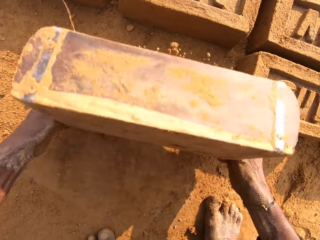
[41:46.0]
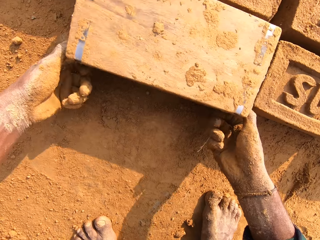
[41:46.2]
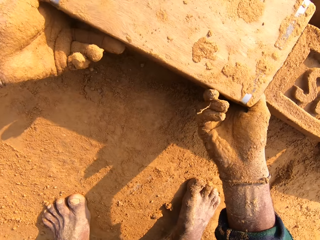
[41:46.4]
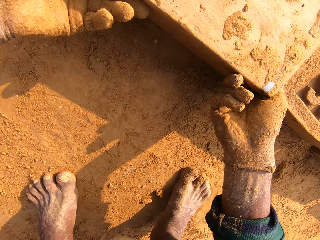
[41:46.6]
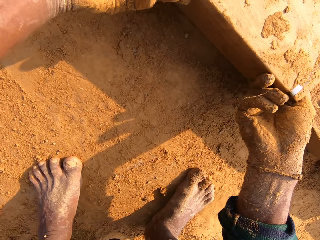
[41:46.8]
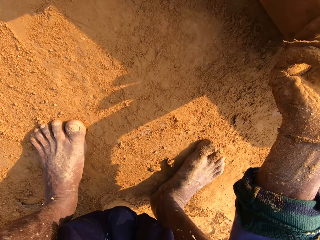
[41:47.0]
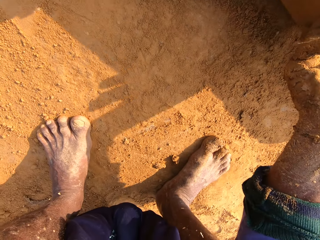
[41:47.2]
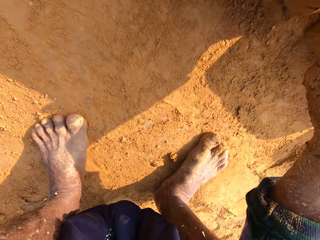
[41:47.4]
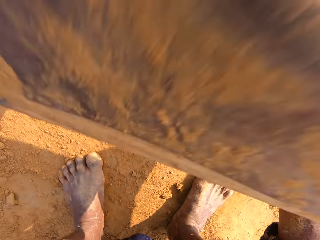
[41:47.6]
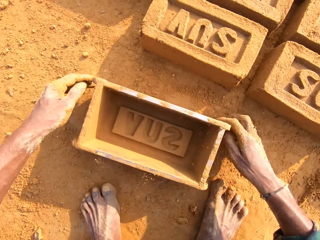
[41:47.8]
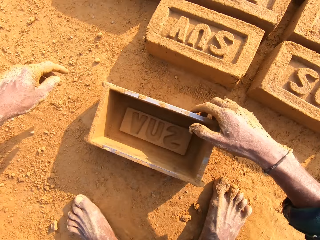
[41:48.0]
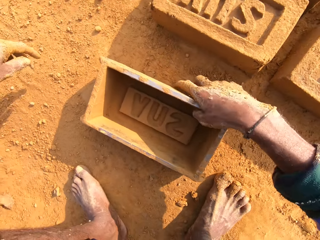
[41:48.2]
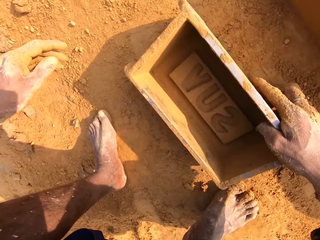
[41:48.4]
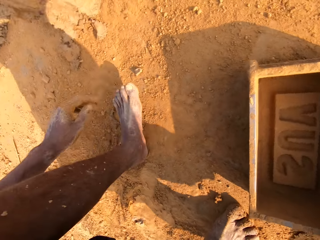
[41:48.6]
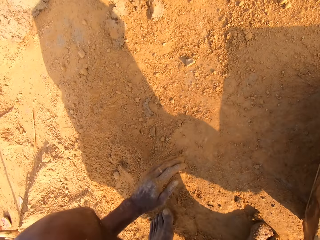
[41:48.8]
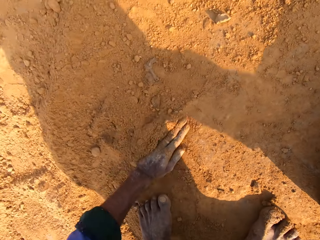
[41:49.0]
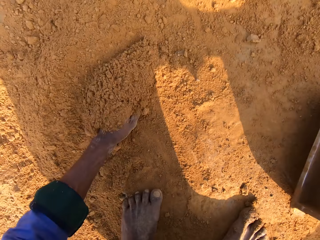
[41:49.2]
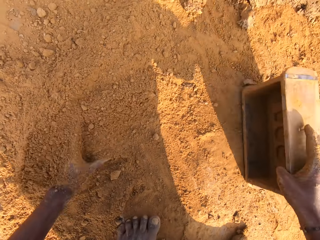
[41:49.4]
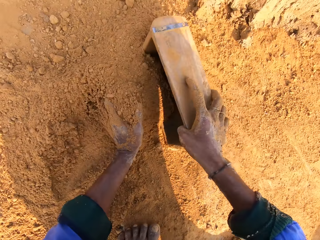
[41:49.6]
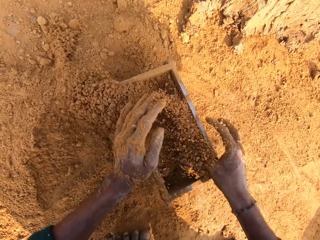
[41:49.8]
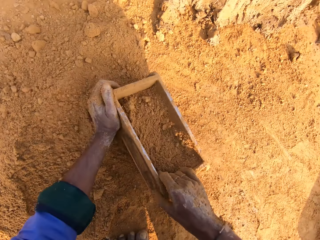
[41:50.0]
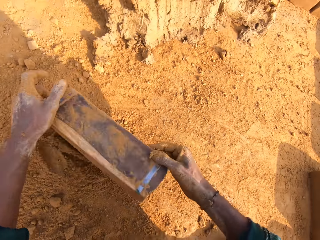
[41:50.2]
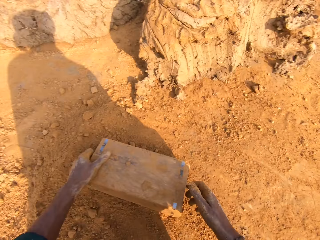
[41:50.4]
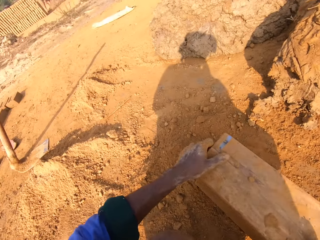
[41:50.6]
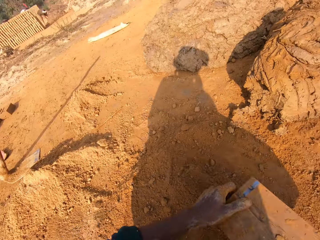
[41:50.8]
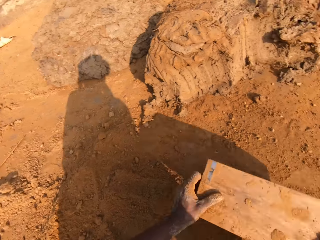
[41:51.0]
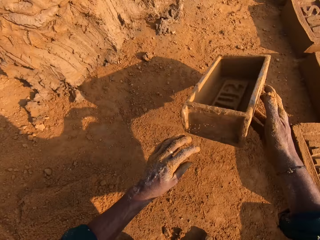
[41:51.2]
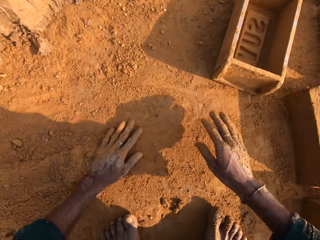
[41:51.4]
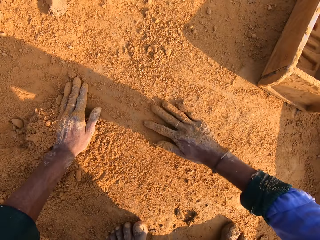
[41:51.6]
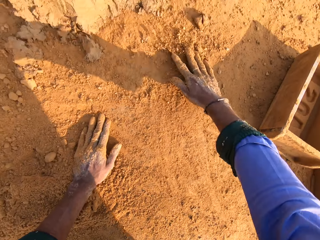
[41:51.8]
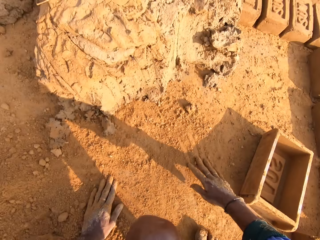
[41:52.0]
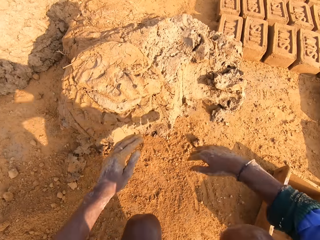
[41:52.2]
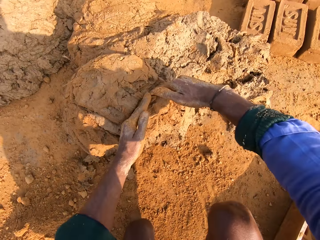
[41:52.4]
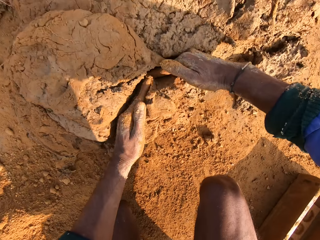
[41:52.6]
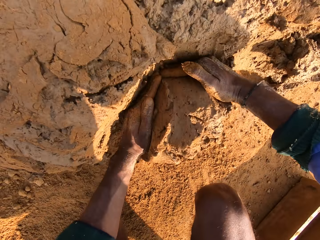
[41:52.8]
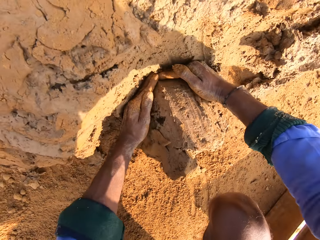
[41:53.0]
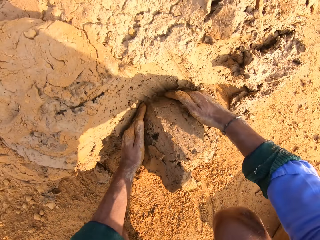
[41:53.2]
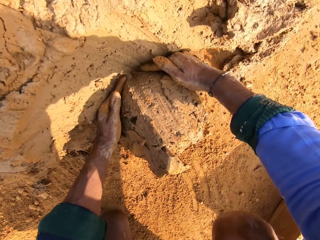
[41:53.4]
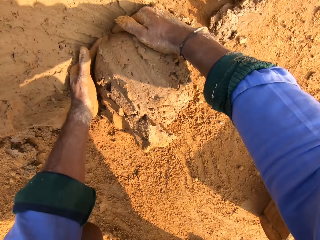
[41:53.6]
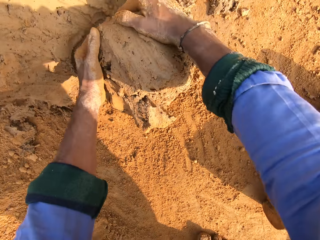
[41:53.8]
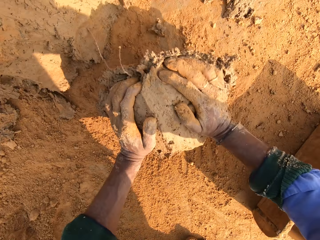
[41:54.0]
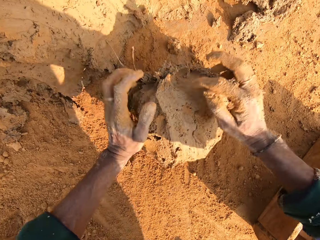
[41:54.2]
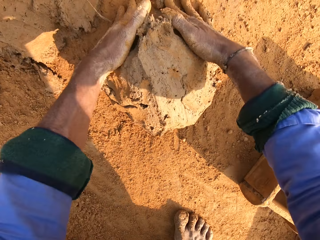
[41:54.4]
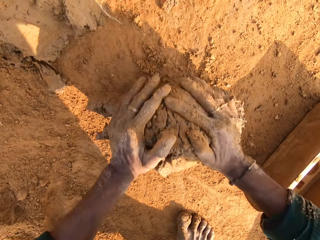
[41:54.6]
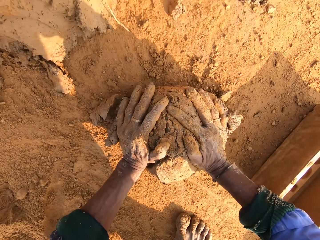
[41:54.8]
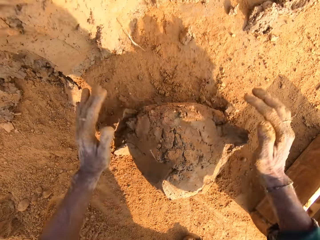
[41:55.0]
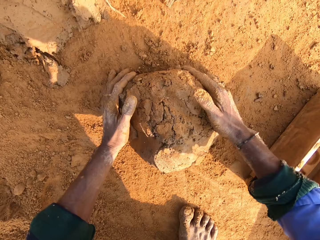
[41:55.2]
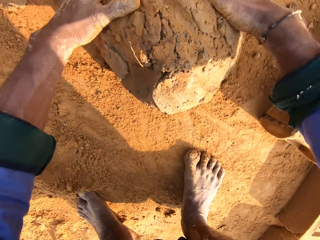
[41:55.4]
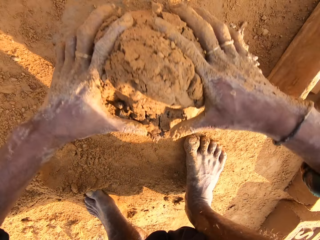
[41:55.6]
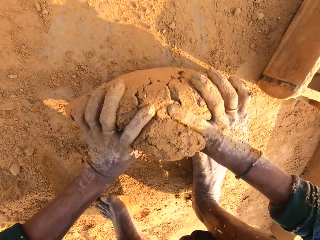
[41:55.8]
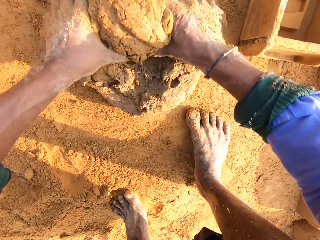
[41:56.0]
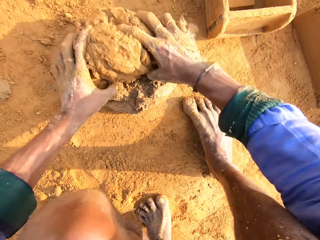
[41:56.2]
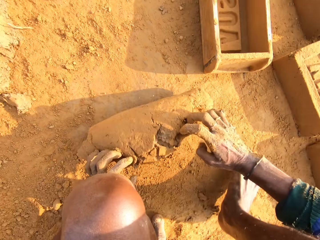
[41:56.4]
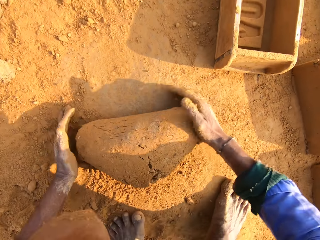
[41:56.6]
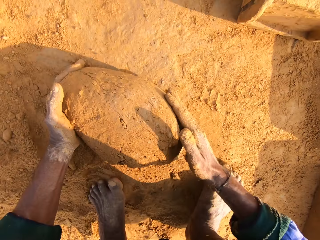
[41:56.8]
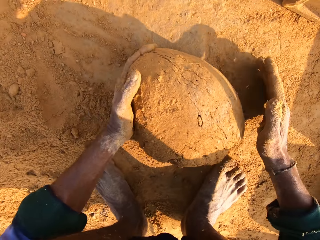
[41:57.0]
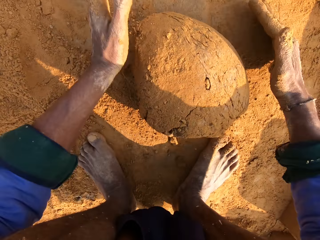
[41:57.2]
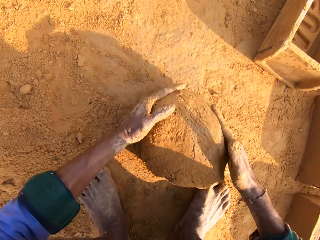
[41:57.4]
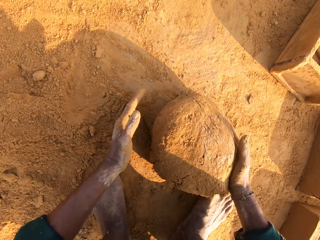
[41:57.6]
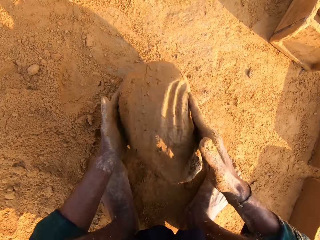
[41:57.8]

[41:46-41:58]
The camera wearer removes a brick from the brick mold. They drop the brick mold on the ground. They put sand or soil in the brick mold. They pour the sand in the brick mold. They throw the brick mold. They touch the soil. They cut a small amount of mortar from the heap of mortar. They roll the mortar on the ground.

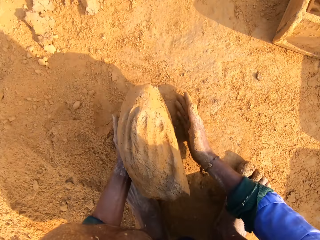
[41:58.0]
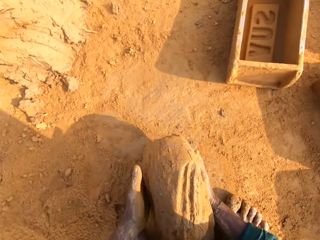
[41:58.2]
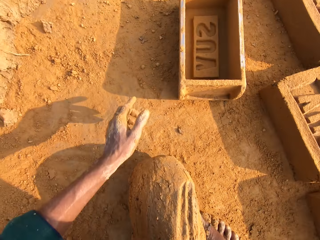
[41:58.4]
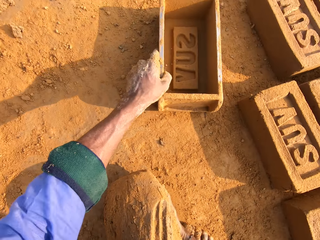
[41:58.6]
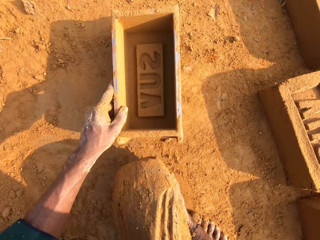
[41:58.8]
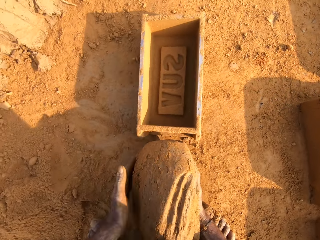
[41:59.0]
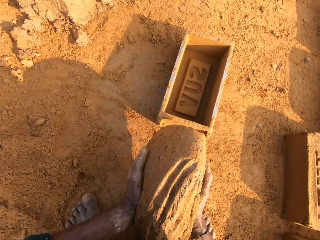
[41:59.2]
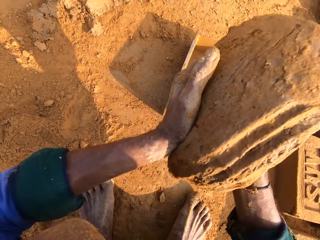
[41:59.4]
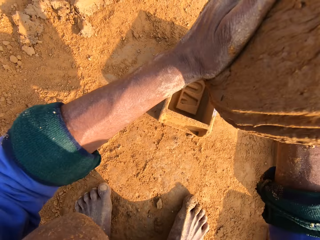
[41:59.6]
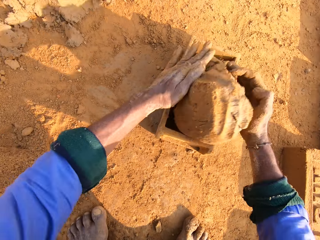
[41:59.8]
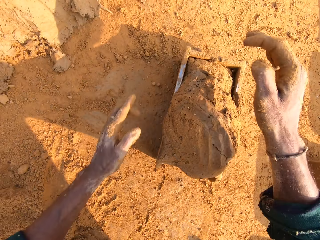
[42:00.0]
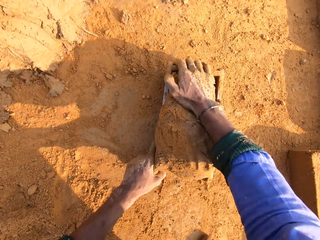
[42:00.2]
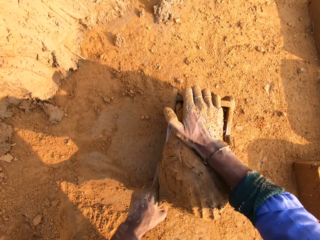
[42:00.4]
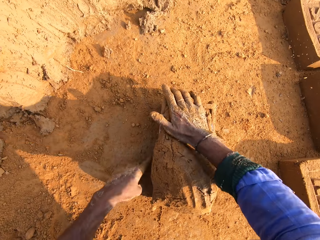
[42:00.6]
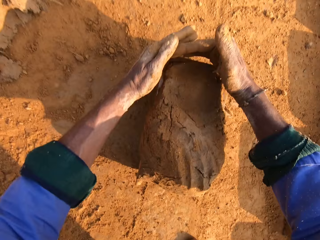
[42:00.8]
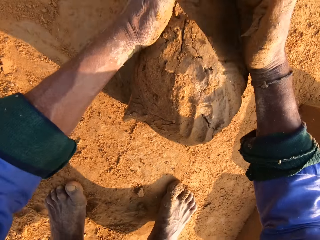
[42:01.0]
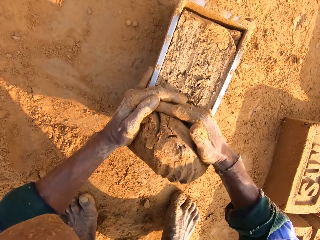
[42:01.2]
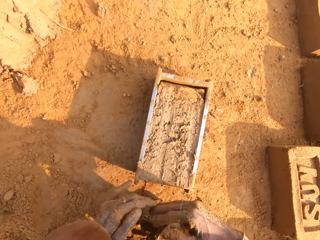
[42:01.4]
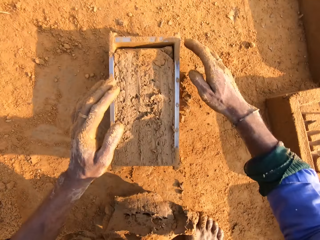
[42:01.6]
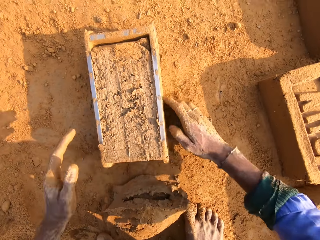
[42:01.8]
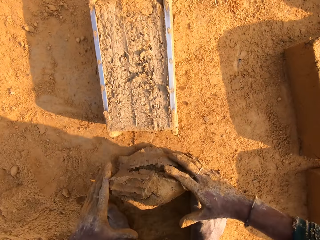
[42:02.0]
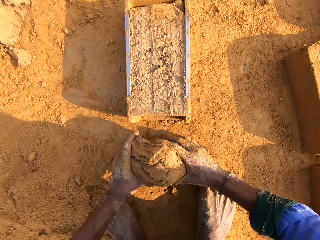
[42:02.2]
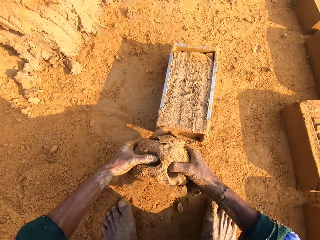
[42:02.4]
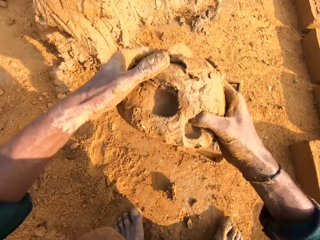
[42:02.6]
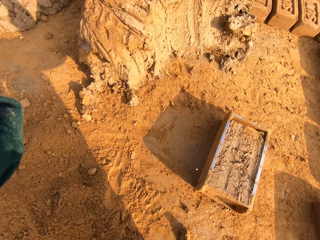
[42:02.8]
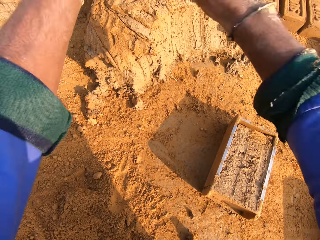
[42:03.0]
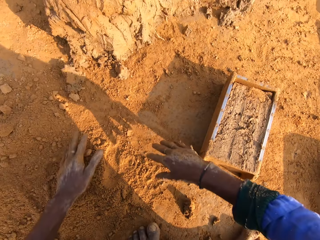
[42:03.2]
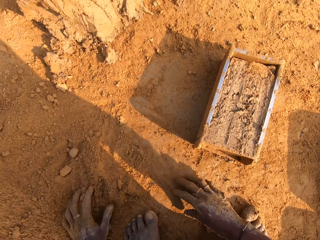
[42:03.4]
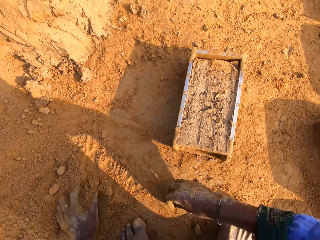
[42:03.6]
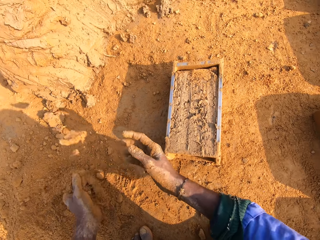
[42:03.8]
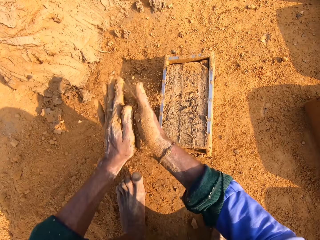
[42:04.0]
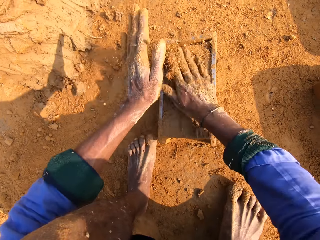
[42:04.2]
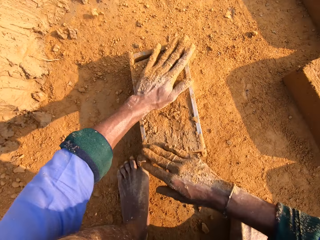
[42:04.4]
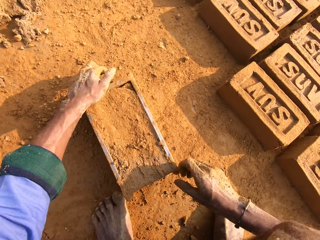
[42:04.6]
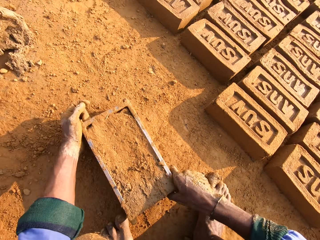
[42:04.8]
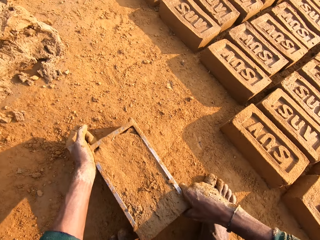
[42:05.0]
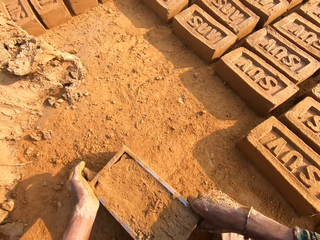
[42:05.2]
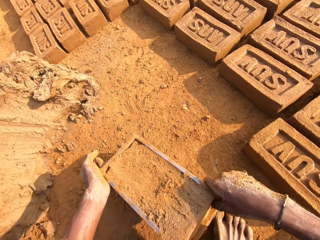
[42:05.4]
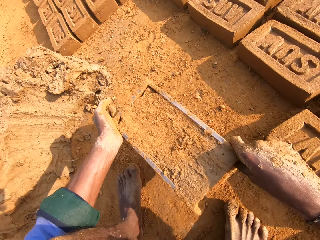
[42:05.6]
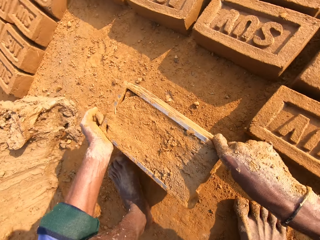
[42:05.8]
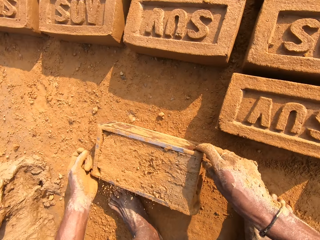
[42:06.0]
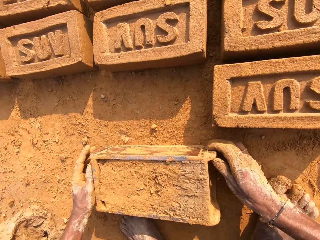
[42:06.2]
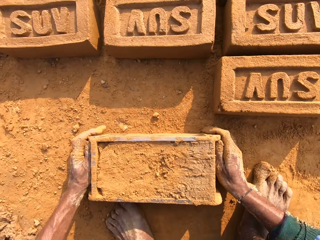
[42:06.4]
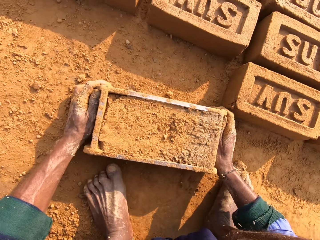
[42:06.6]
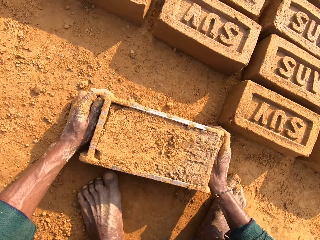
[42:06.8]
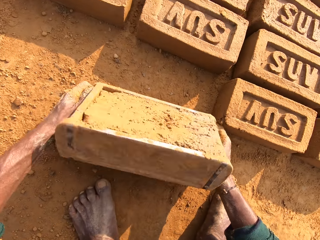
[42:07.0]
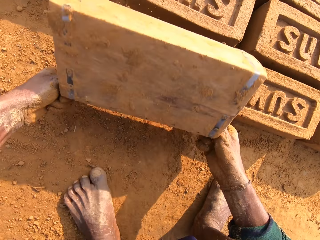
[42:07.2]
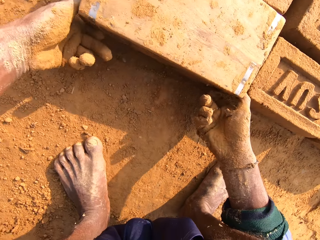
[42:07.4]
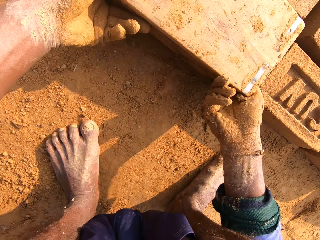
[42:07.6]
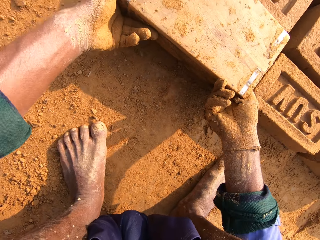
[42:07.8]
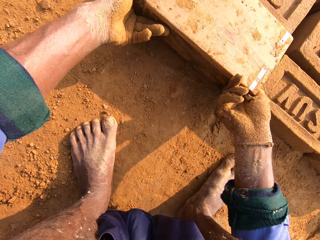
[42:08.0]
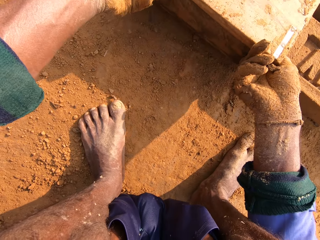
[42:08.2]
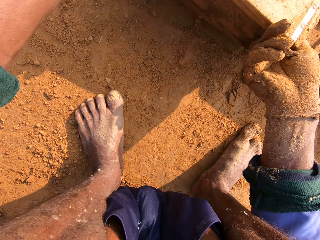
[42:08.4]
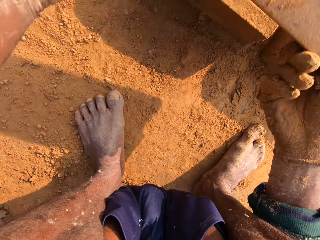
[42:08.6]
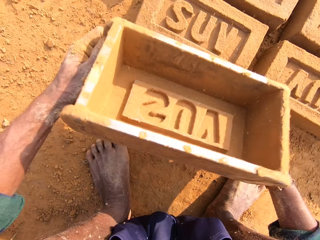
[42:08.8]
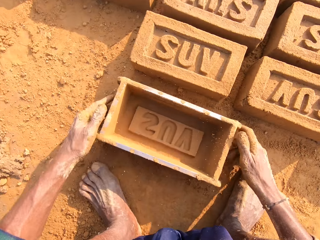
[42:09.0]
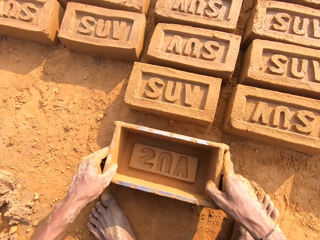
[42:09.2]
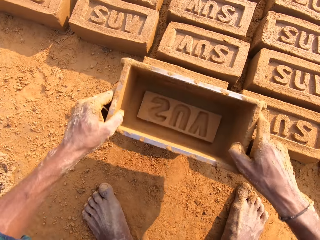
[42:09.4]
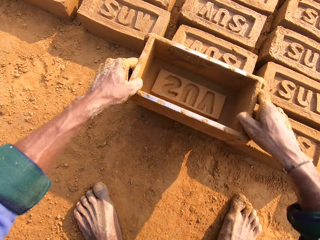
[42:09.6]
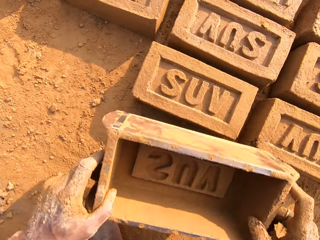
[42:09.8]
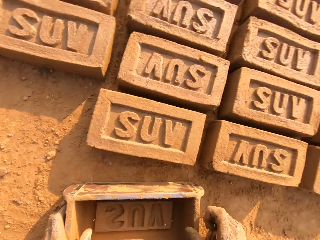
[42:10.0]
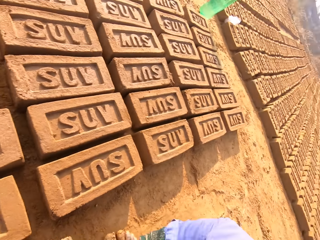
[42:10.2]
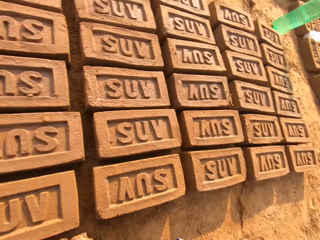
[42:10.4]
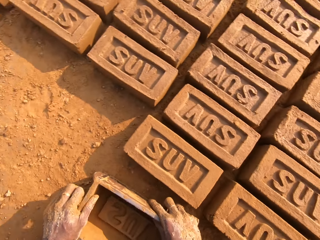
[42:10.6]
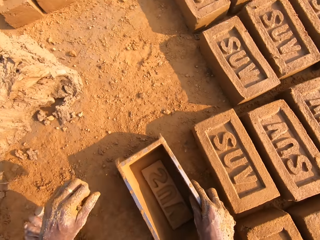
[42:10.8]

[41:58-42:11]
The camera wearer picks the brick mold. He pulls the brick mold. He drops the mortar or mud in the brick mold. He scrapes off the excess mortar with his hands. He cuts the mud. He picks the mud. He throws the mortar on the heap of mortar. He touches the soil. He picks the brick mold. He puts the brick mold on the ground. He removes a mud brick from the brick mold. He drops the brick mold on the ground.
